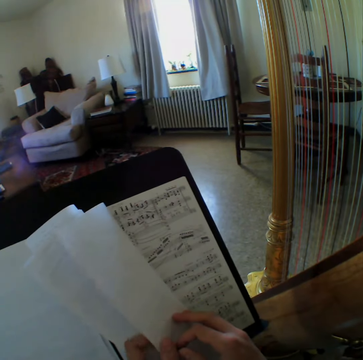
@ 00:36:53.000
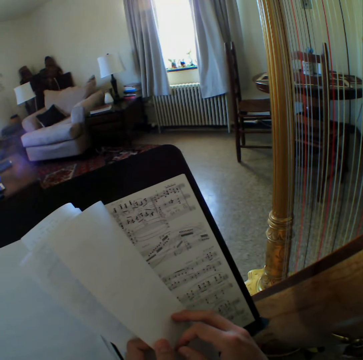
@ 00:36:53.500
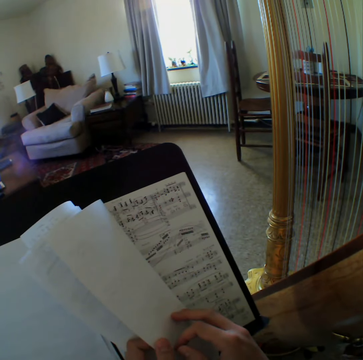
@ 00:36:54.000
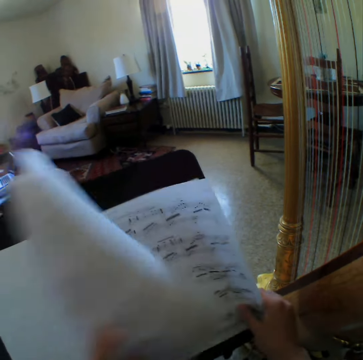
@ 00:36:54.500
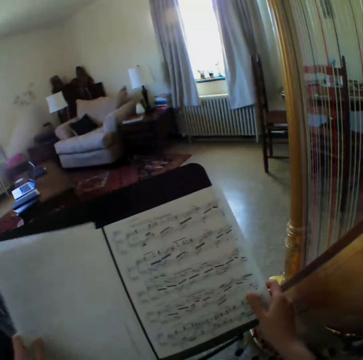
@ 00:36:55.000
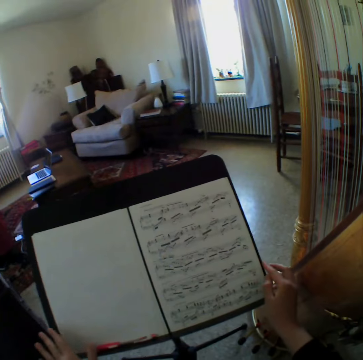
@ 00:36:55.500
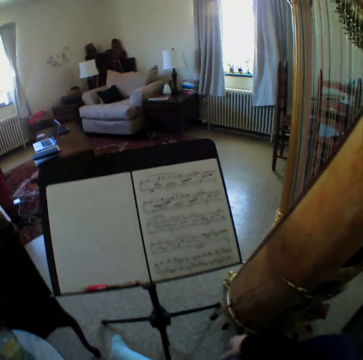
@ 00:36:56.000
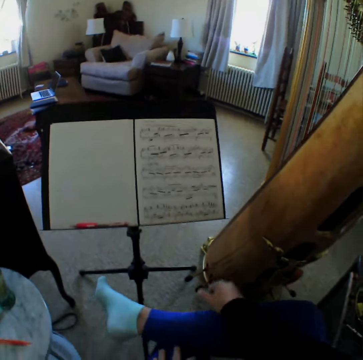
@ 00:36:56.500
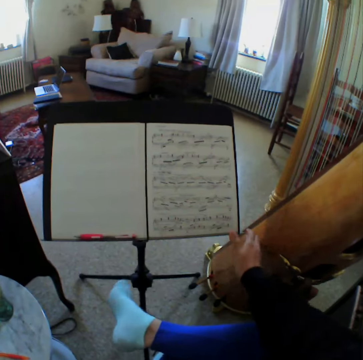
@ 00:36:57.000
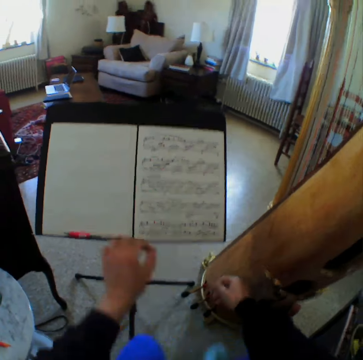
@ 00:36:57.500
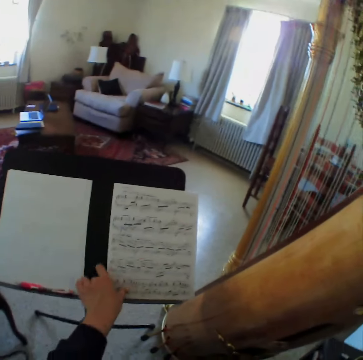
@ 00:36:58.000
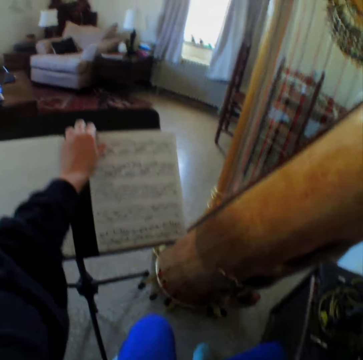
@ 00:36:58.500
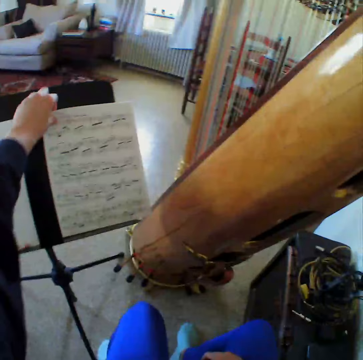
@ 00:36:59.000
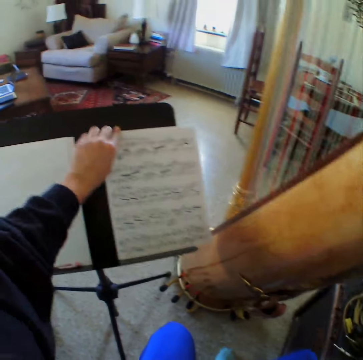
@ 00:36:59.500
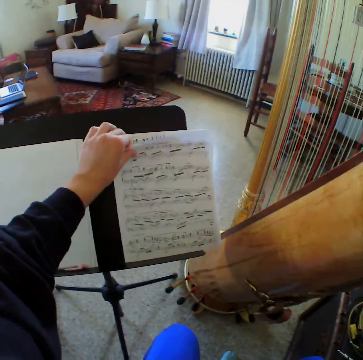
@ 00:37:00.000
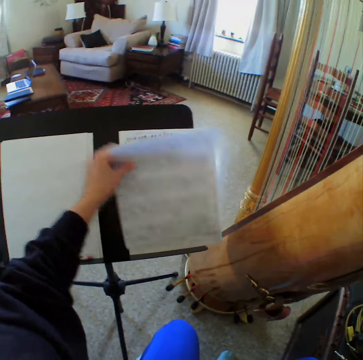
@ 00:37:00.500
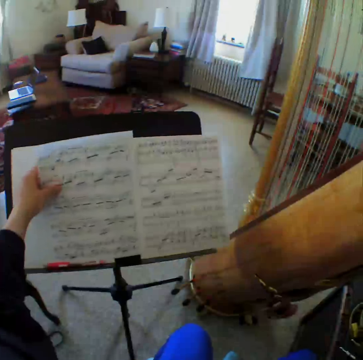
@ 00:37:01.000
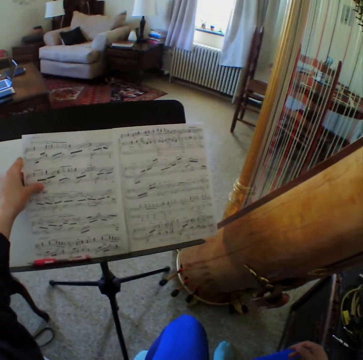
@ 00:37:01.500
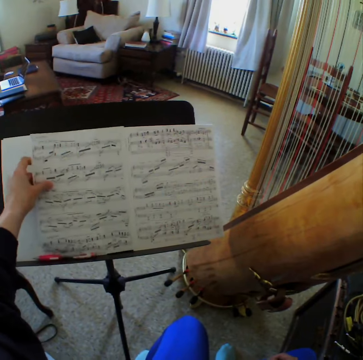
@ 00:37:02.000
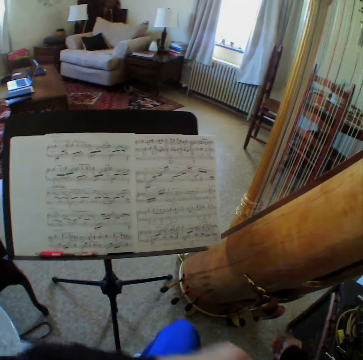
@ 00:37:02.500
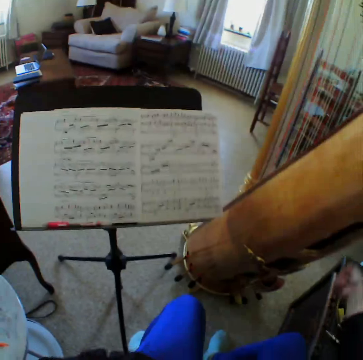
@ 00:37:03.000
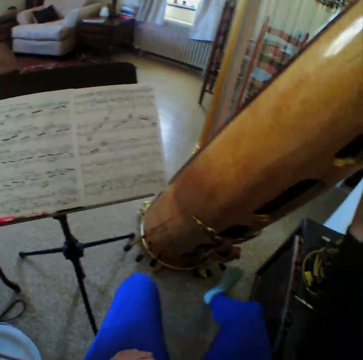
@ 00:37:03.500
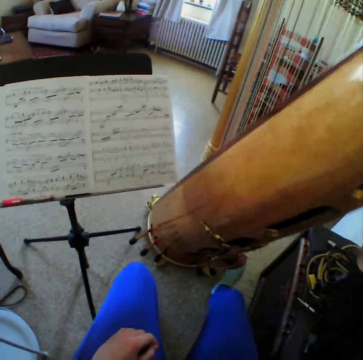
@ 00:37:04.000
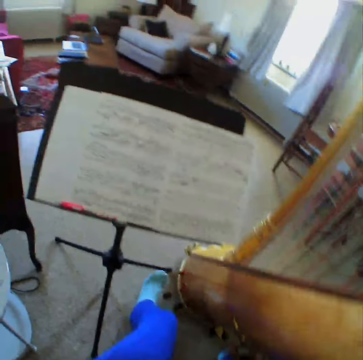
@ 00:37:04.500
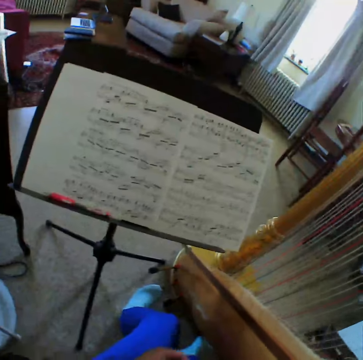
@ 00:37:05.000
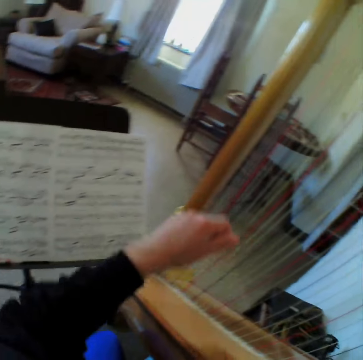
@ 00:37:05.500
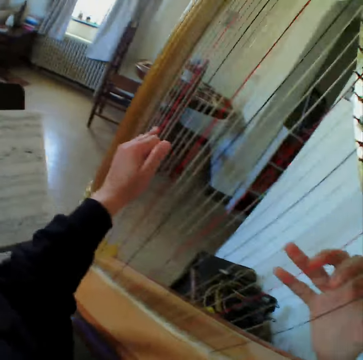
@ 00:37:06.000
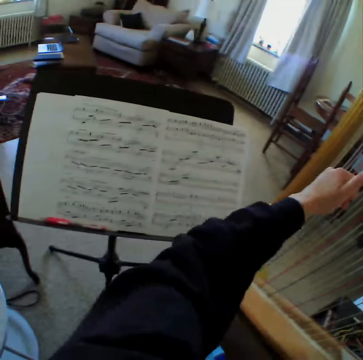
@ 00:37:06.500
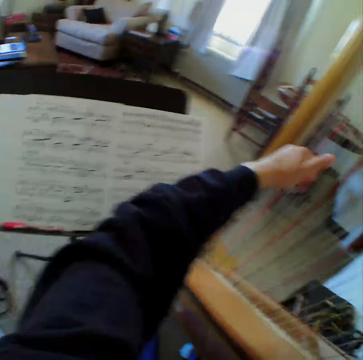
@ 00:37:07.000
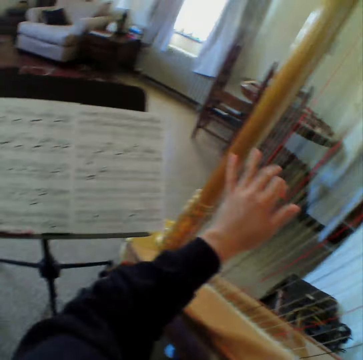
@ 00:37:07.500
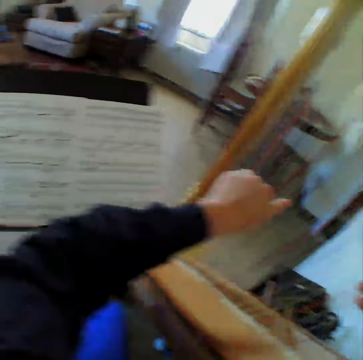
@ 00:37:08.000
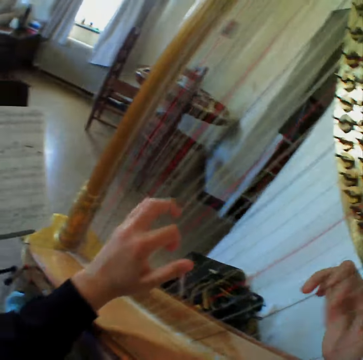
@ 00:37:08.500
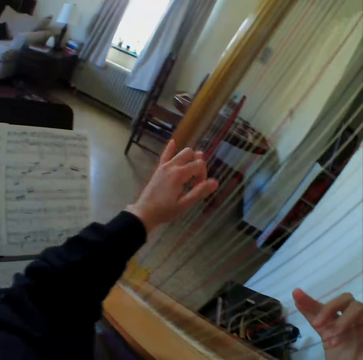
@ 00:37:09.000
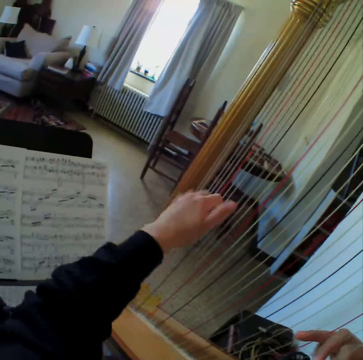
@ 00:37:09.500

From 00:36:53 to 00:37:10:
The camera wearer reads the music paper. They move the leg. They look at the music papers. They adjust the music sheet. They read the music paper. They hold the guitar. They touch their harp. They step on the guitar. They start to play the harp or guitar again. They read the music paper. They play the guitar.

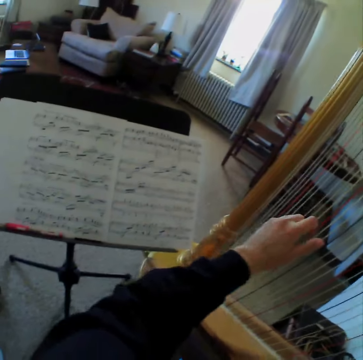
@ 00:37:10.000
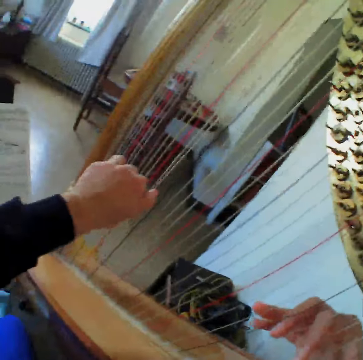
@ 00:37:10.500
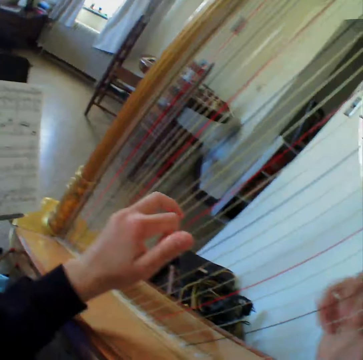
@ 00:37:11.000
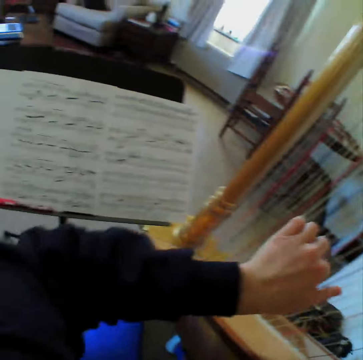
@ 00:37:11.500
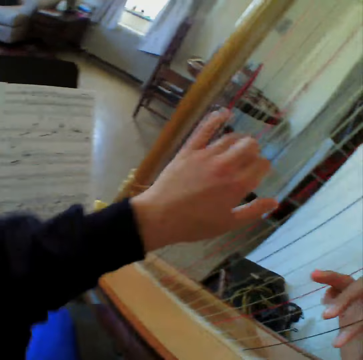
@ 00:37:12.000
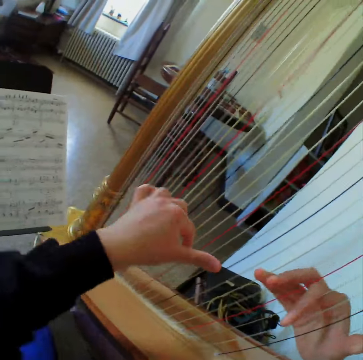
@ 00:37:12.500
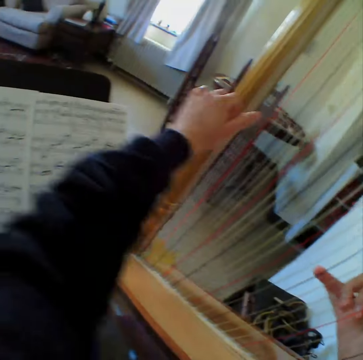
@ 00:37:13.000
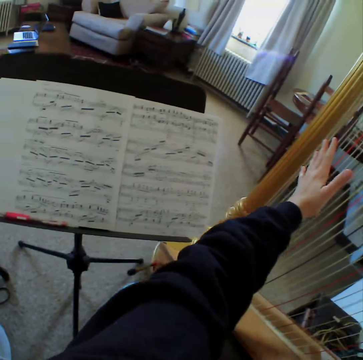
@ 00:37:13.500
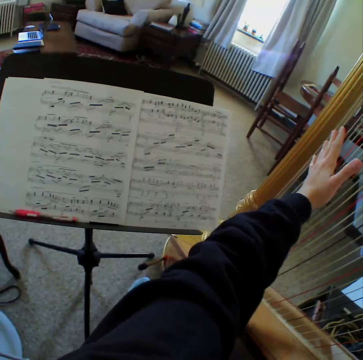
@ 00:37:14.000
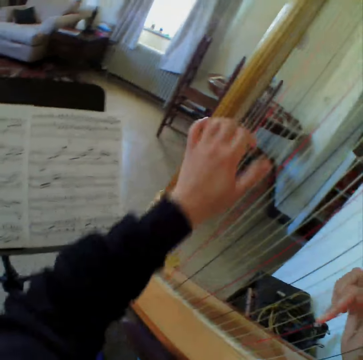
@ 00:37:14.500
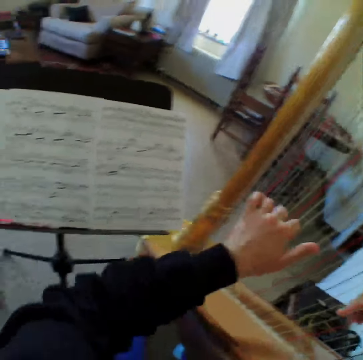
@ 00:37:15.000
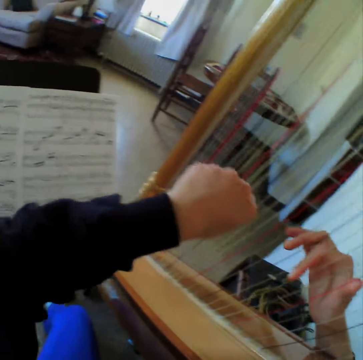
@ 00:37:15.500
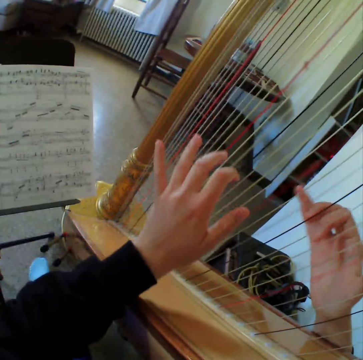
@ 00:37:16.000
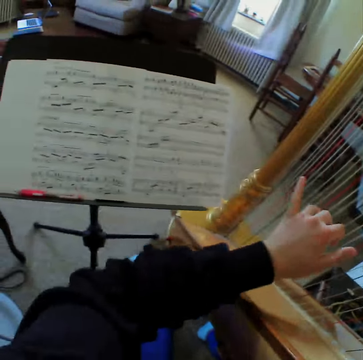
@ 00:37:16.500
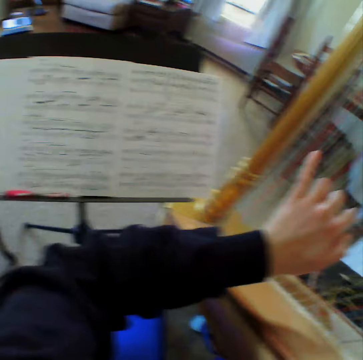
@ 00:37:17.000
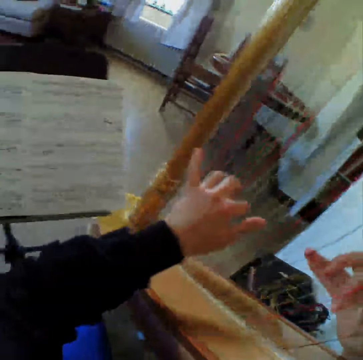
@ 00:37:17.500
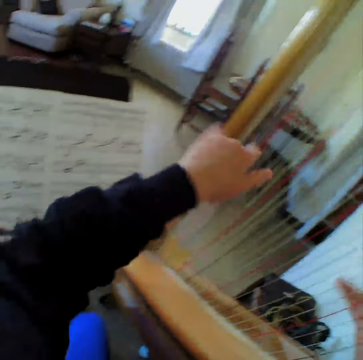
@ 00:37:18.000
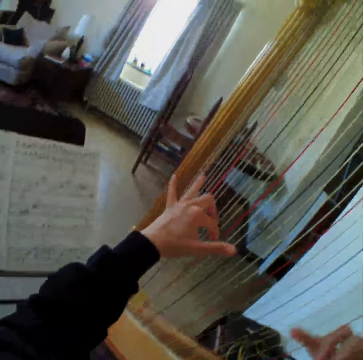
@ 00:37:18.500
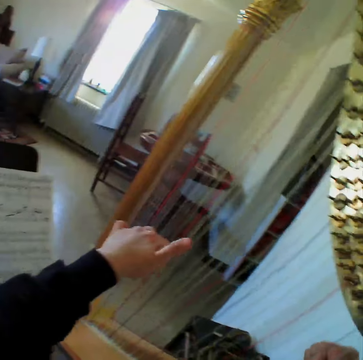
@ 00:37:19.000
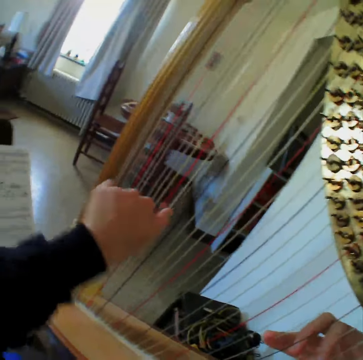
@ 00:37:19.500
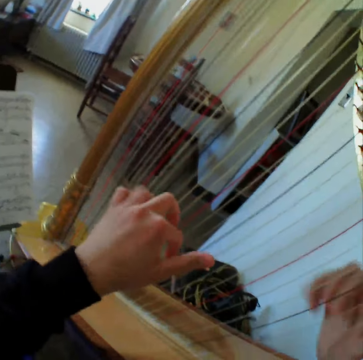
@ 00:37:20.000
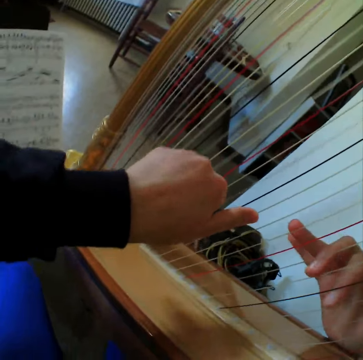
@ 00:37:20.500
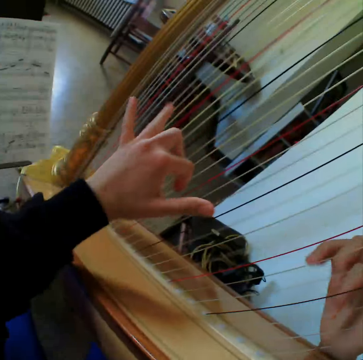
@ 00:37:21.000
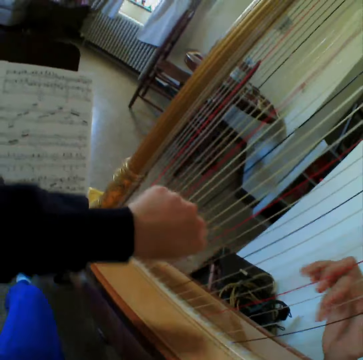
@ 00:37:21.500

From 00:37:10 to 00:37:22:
The camera wearer reads the music paper. They play the guitar. They read the music paper. They play the guitar. They read the music paper. They play the guitar. They read the music paper. They play the guitar.

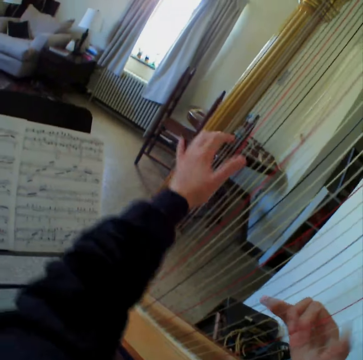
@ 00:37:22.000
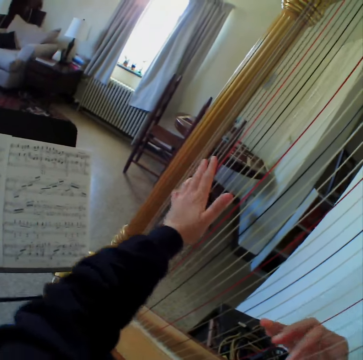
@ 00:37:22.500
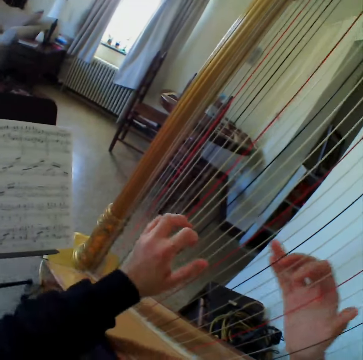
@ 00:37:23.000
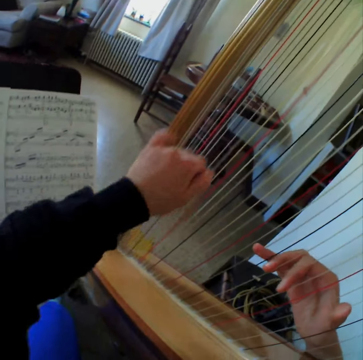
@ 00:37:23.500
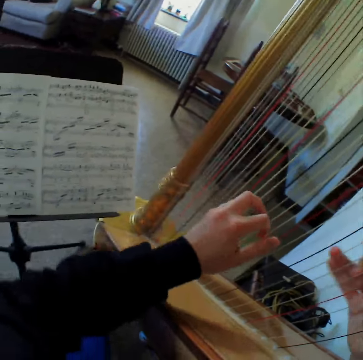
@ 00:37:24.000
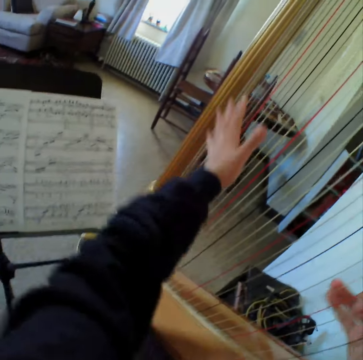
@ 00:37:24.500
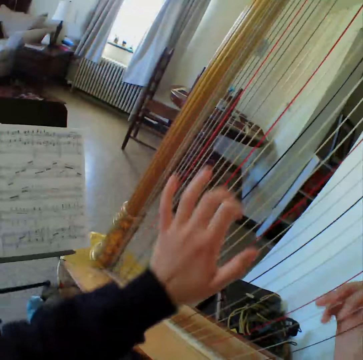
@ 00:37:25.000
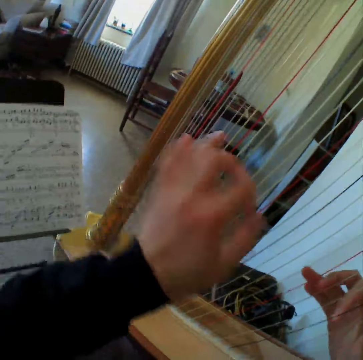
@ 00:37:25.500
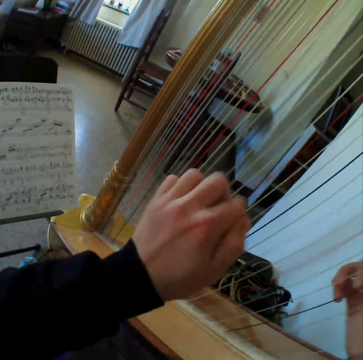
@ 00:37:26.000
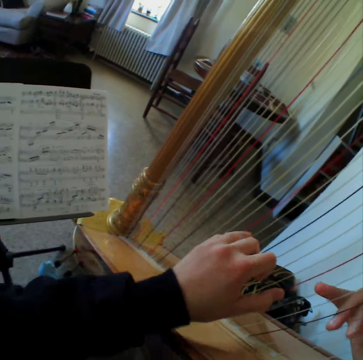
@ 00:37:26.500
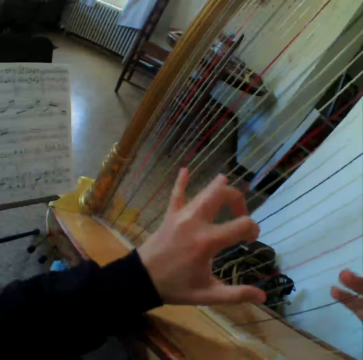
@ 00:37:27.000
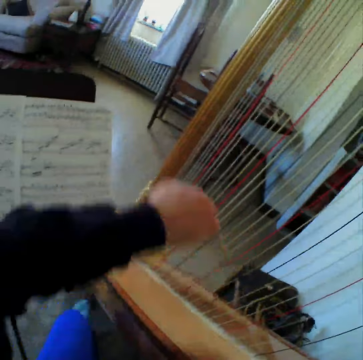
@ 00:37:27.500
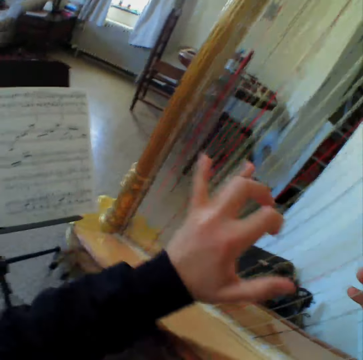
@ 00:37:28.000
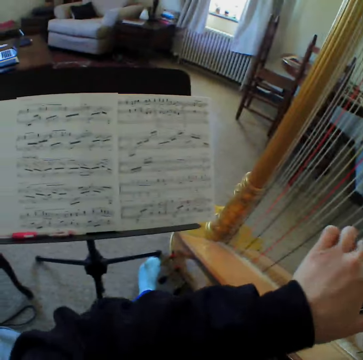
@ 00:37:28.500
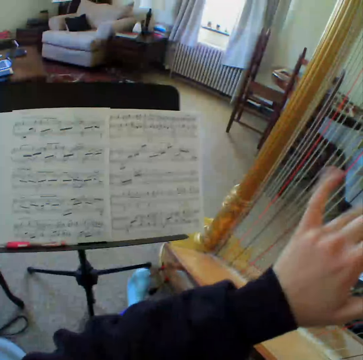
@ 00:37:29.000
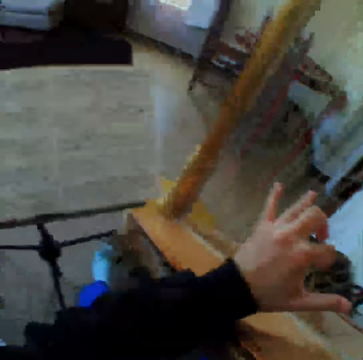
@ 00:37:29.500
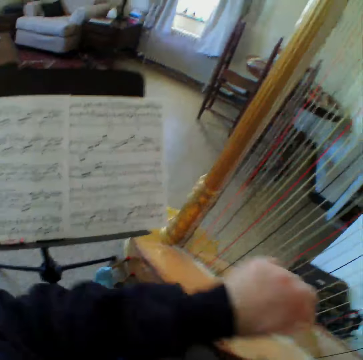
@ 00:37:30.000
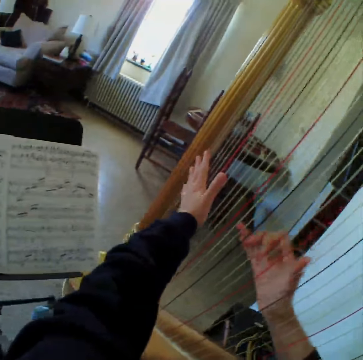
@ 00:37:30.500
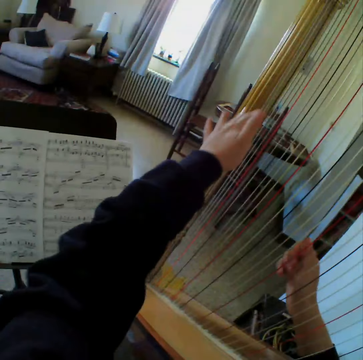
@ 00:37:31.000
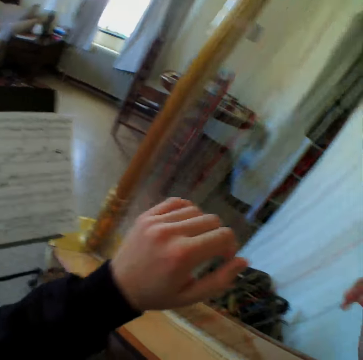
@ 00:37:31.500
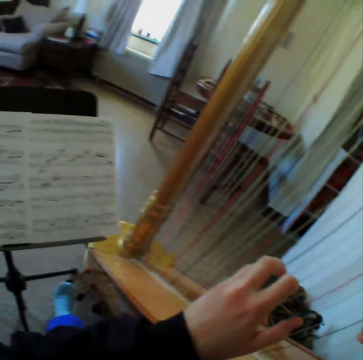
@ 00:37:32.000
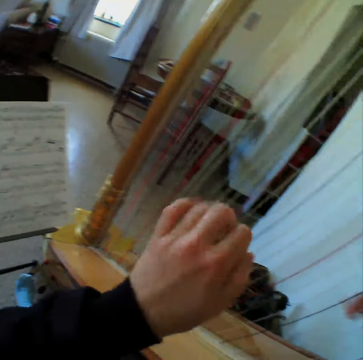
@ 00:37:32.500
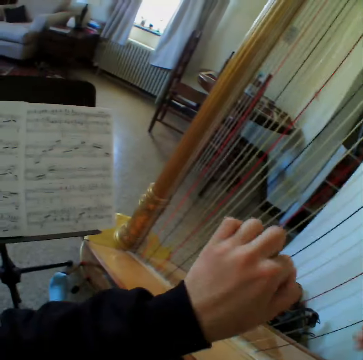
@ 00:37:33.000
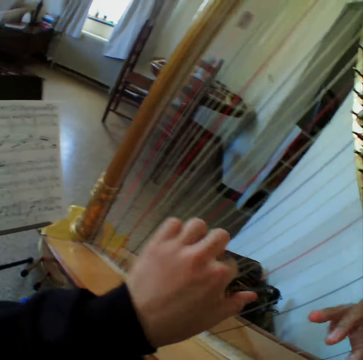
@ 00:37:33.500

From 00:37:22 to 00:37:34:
The camera wearer reads the music paper. They play the guitar. They read the music paper. They play the guitar. They read the music paper.
